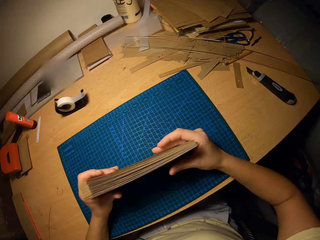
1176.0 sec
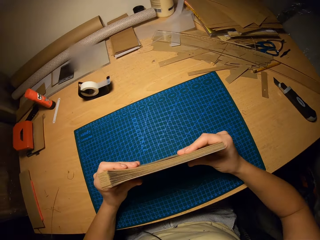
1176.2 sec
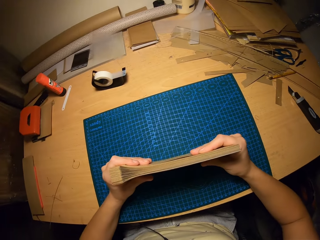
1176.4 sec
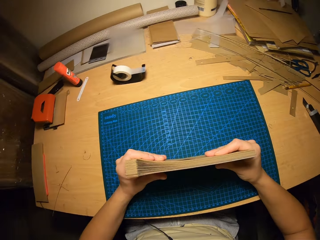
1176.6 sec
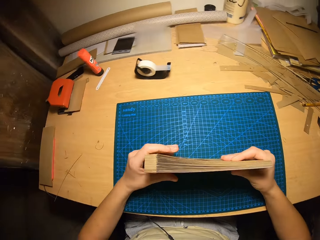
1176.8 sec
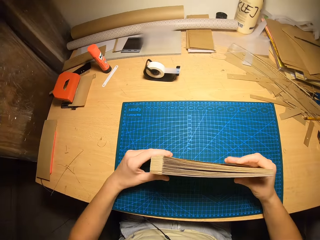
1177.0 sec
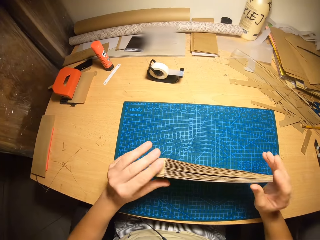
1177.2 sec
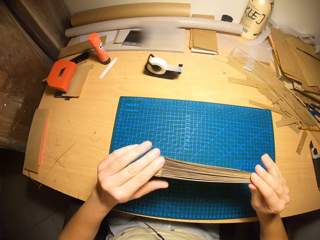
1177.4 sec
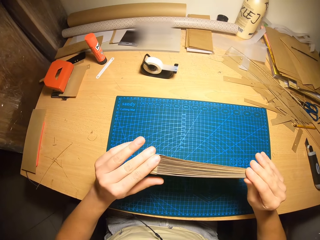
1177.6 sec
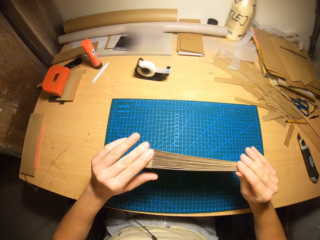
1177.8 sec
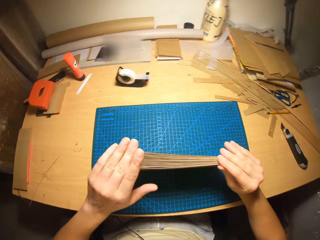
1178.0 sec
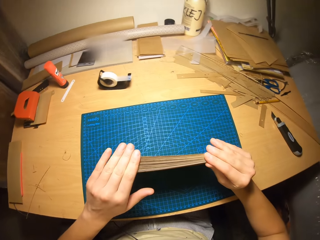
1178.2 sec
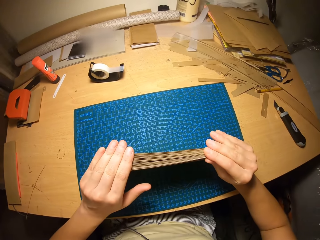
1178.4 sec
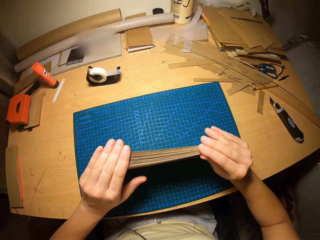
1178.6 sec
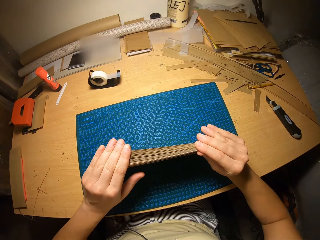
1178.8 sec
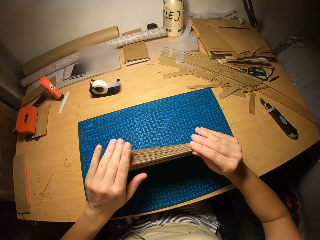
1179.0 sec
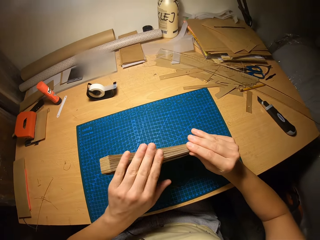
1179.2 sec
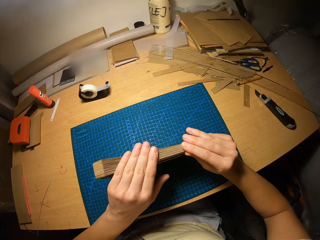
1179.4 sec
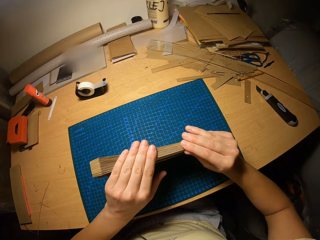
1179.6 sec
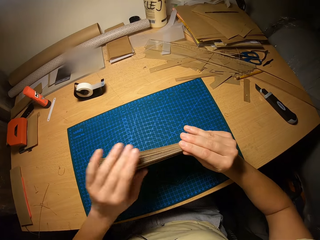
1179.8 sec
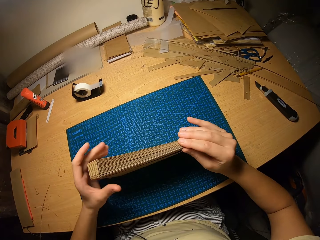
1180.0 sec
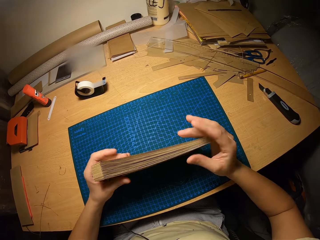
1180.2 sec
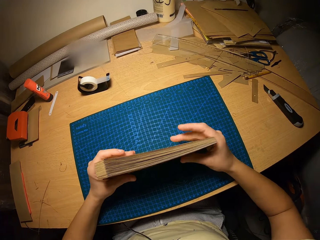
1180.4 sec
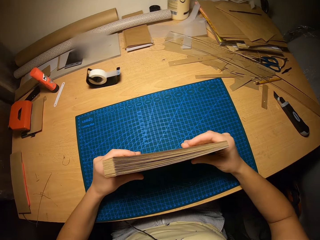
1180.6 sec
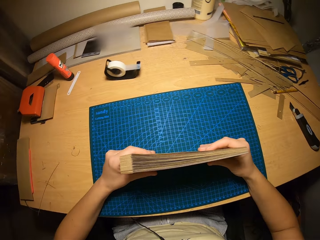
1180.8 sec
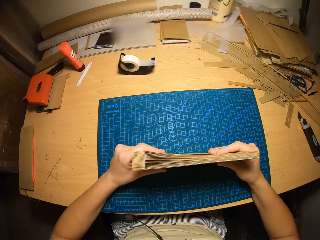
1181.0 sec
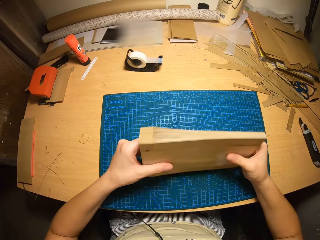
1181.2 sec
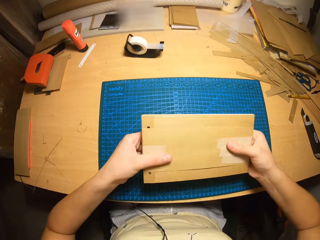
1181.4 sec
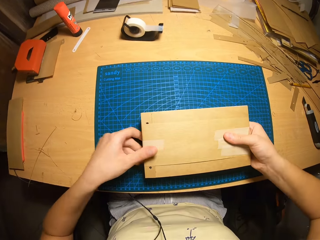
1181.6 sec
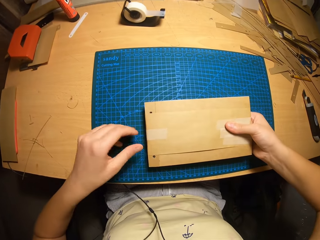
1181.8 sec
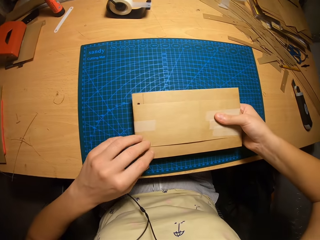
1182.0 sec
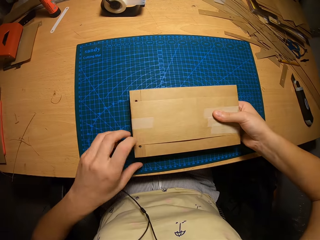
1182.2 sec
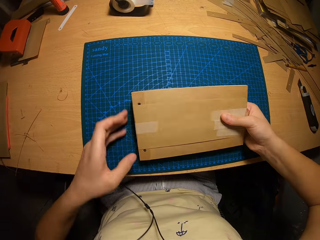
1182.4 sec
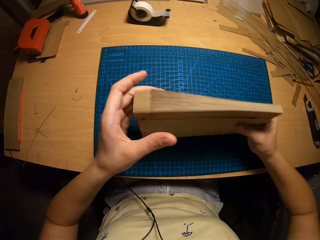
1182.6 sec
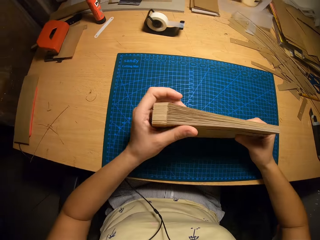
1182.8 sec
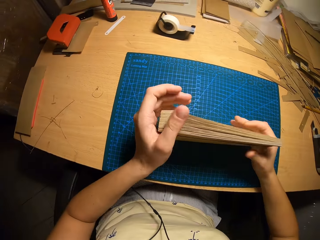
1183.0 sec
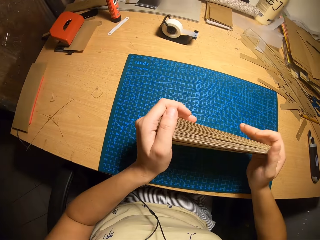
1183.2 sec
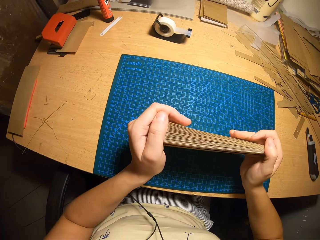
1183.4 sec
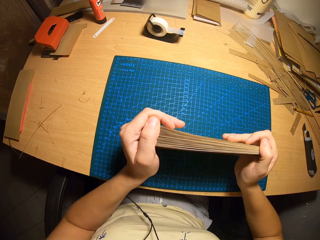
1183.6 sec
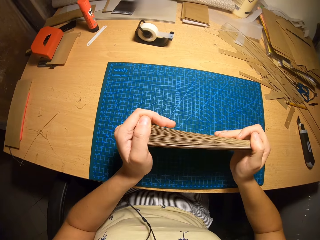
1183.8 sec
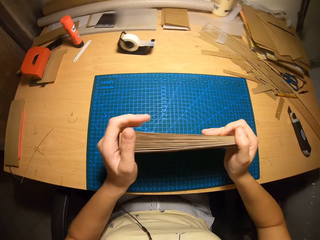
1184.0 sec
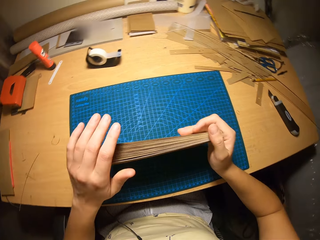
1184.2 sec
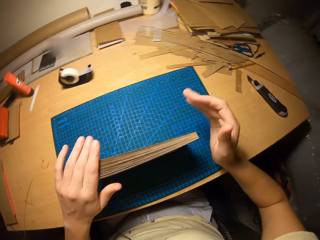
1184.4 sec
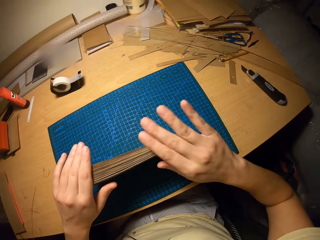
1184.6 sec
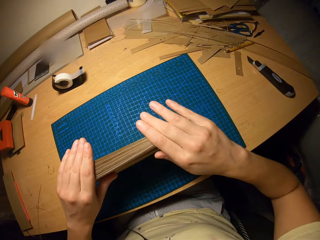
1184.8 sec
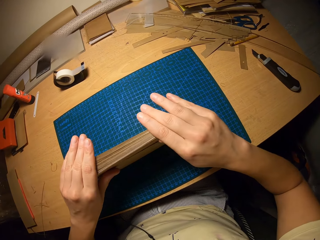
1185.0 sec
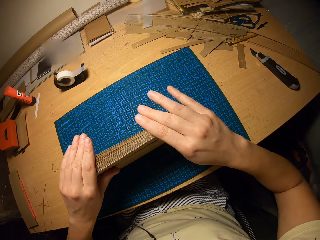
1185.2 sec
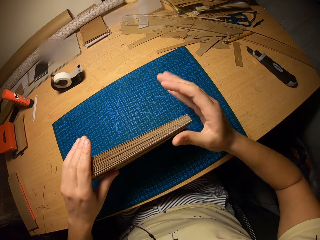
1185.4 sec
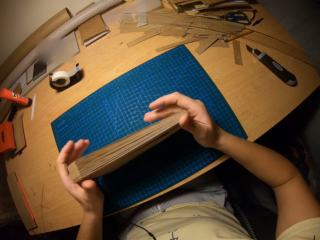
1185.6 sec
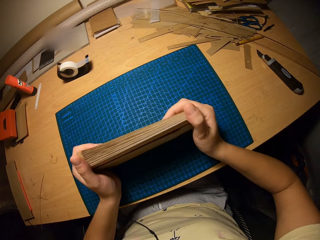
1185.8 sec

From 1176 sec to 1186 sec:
The camera wearer holds the envelopes. He presses the sides of the cardboard craft with both hands. He moves his hand. He holds the envelopes, presses the envelopes, turns the envelopes. He places the cardboard craft on the table with both hands. He turns the envelopes. He raises the cardboard craft with both hands. He holds the envelopes, places the envelopes on the table. He presses the sides of the cardboard craft with both hands. He removes his hand from the envelope. He removes his hand from the envelope again. He places his hand on the envelope. He places his hand on the envelope again. He removes his hand from the envelope.

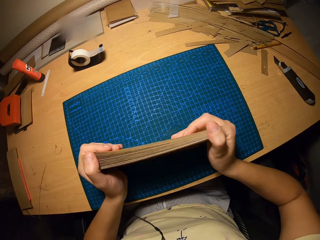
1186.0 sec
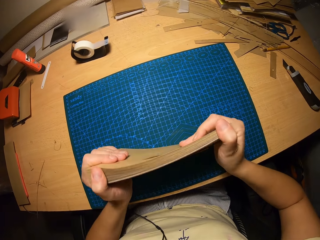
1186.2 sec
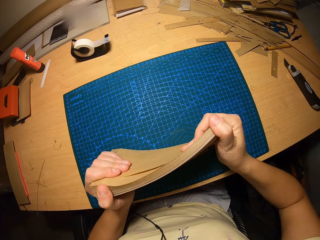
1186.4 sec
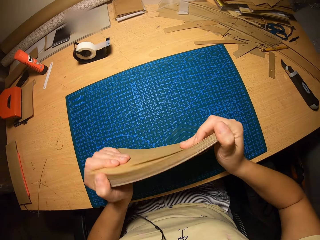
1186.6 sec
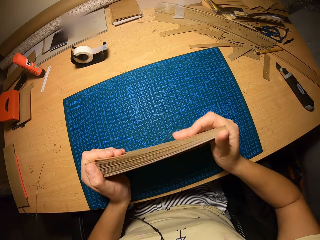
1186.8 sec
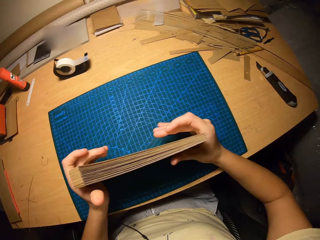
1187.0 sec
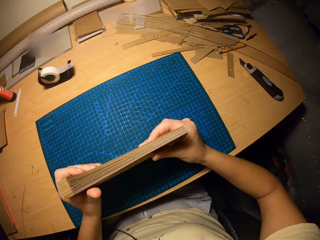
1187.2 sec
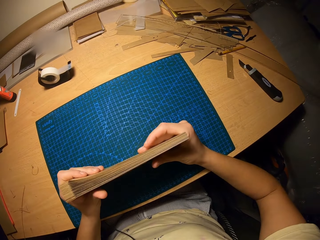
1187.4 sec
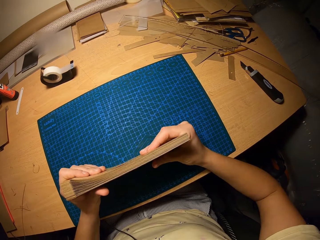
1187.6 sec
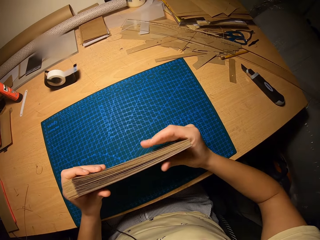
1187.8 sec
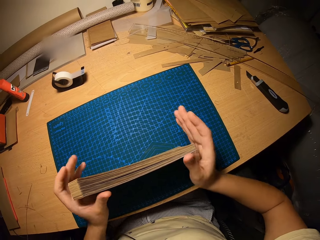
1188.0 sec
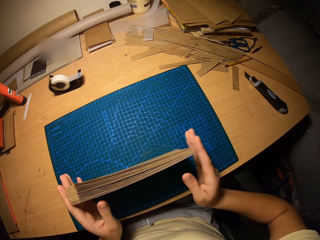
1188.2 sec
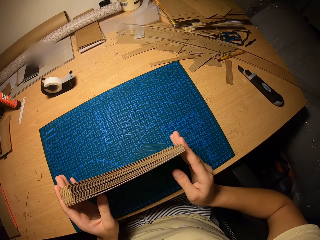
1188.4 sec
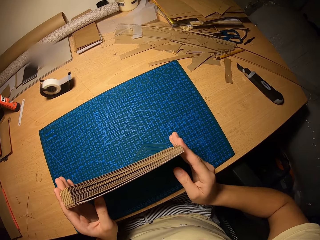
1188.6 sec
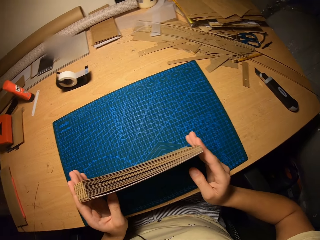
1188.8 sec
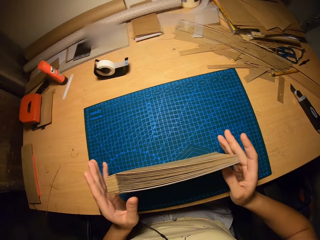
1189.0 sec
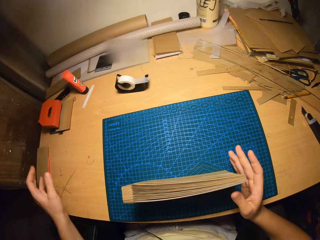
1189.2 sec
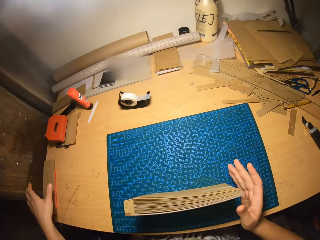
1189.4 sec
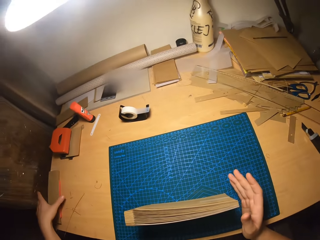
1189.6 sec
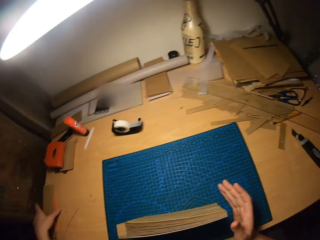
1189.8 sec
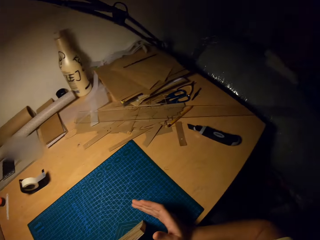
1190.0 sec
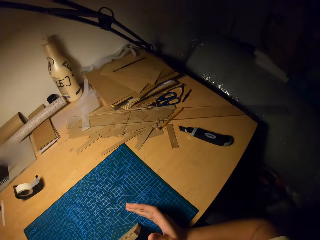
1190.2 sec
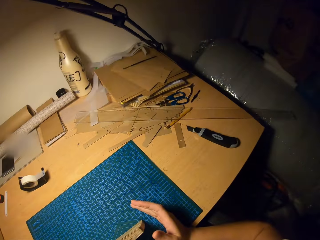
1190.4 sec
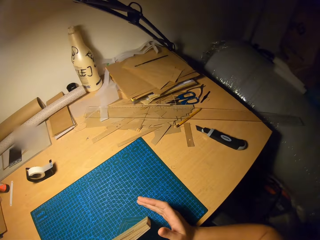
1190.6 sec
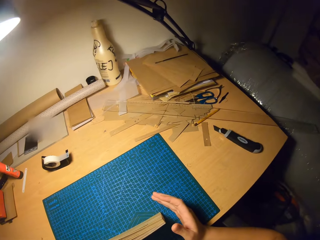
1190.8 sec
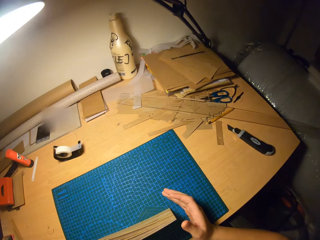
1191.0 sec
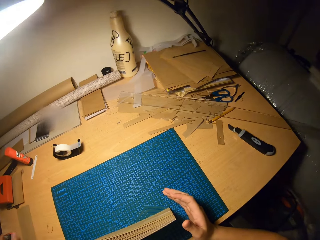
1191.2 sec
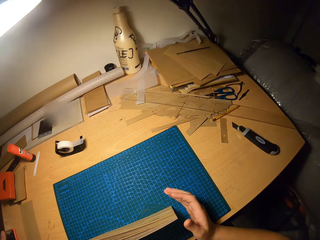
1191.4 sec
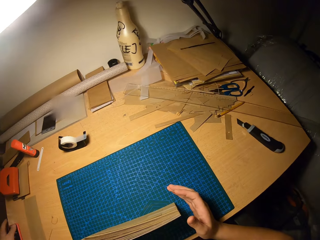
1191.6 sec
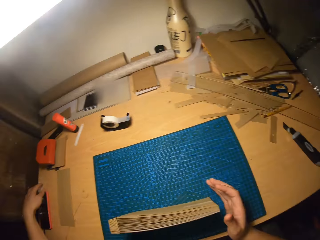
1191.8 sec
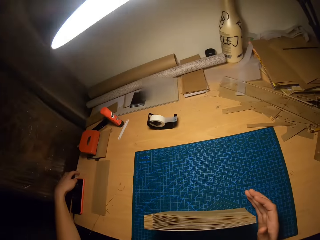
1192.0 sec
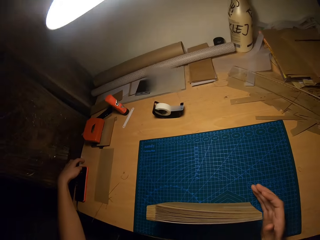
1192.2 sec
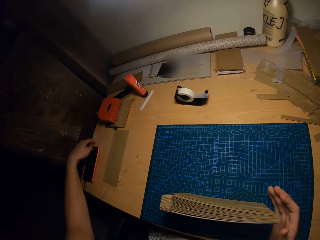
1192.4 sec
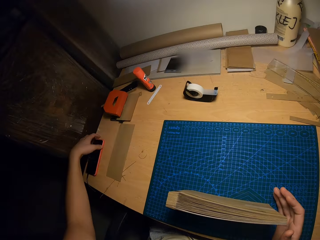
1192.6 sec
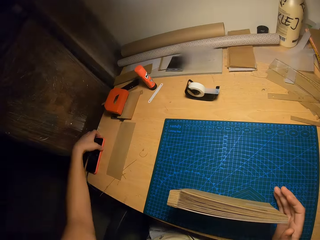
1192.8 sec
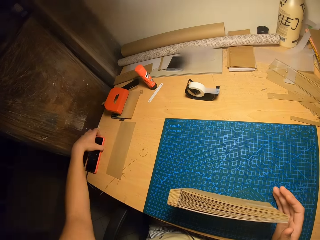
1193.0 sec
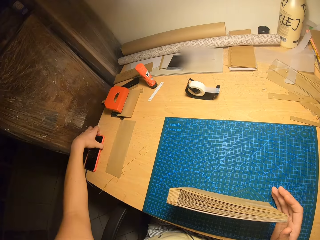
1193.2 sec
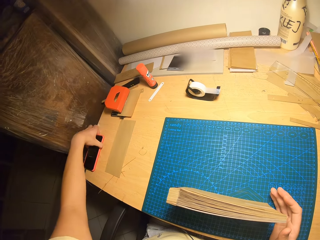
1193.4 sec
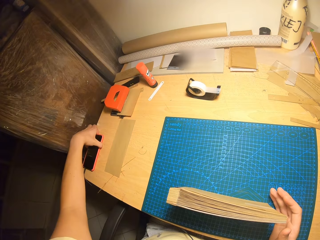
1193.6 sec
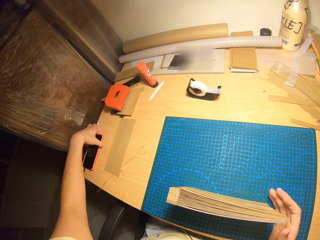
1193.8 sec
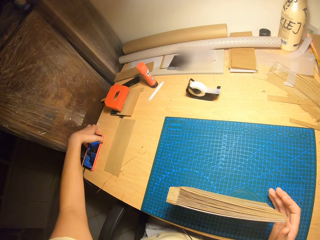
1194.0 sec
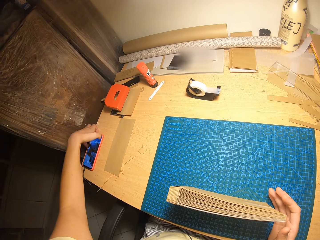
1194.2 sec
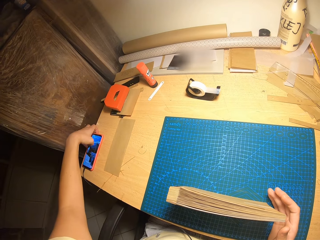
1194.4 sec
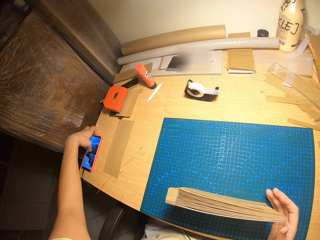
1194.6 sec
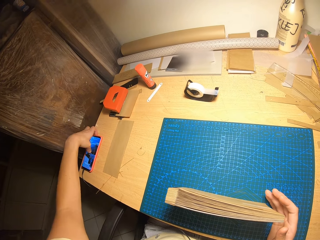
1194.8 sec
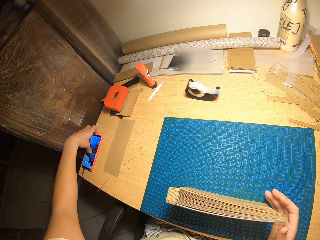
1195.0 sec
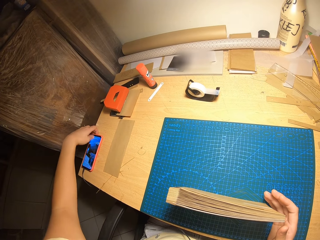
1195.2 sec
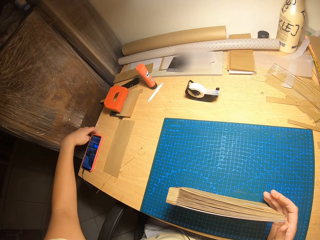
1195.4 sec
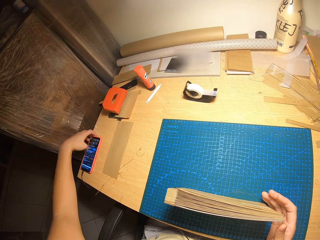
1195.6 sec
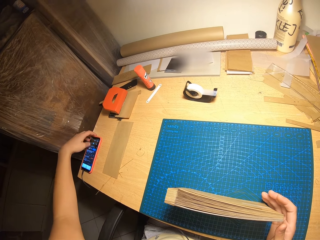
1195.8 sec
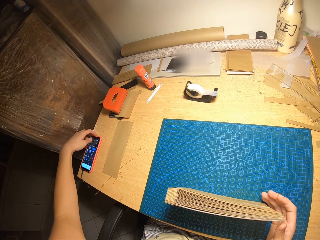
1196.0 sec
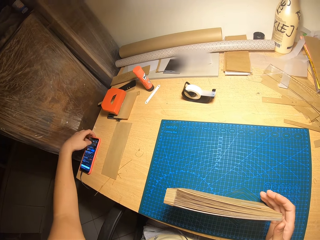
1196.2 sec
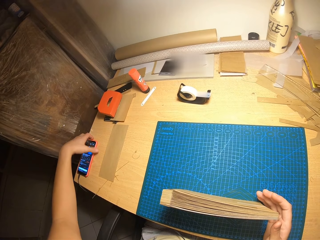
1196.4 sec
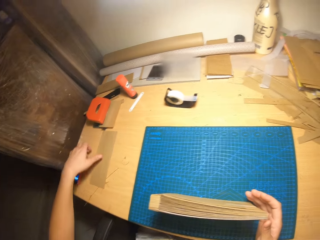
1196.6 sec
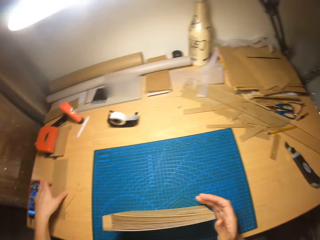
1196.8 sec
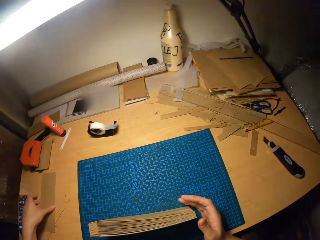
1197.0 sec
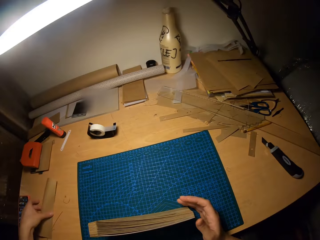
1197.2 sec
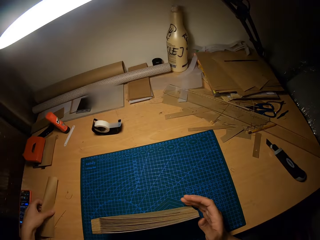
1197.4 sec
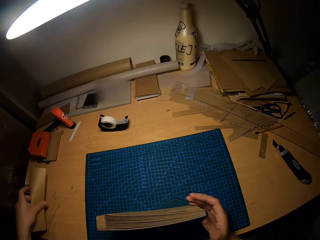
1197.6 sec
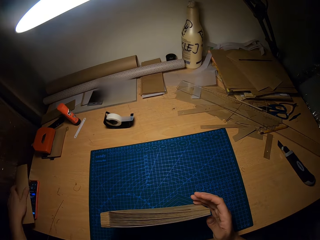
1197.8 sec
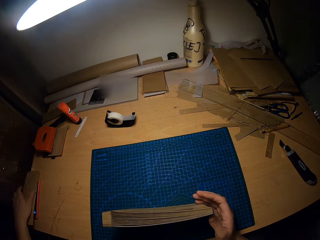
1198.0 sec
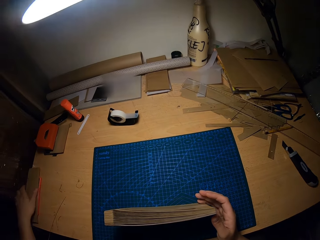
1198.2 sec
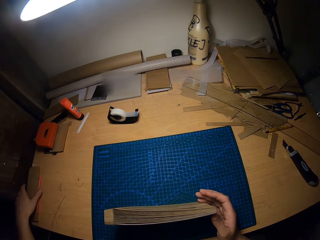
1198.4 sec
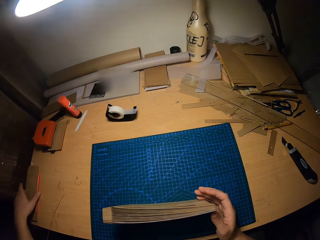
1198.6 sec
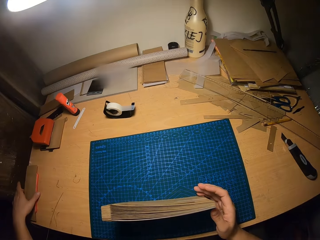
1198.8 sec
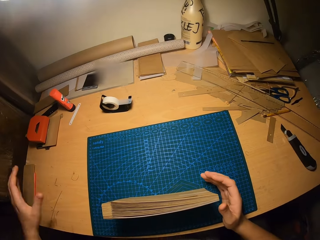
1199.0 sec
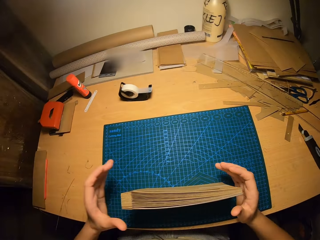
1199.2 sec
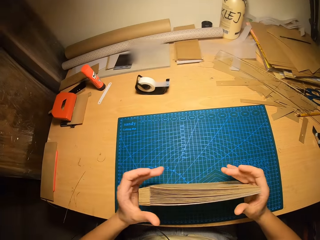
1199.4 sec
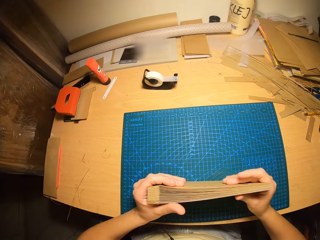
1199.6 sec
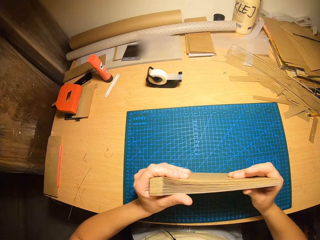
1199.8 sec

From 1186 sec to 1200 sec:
The camera wearer holds the envelopes with both hands. They bend the cardboard craft with both hands, press the sides of the cardboard craft with both hands. They remove both hands from the envelope, hold the envelopes with both hands, remove both hands from the envelope. They look around the workshop. They push a cardboard piece on the table with their left hand. They touch their phone. They operate the phone on the table with their left hand. They press the phone, scroll the phone. They pick up a paper. They place the cardboard piece on the phone with their left hand.
